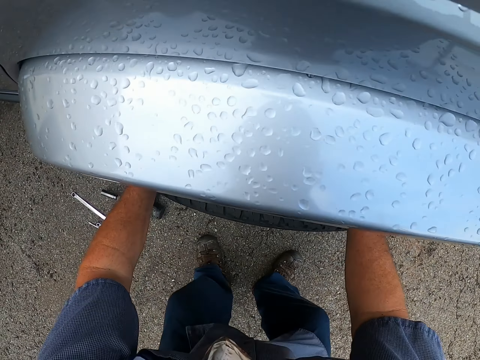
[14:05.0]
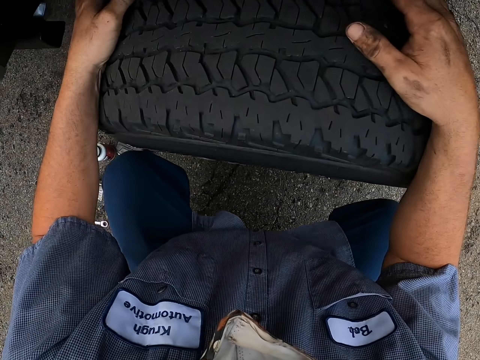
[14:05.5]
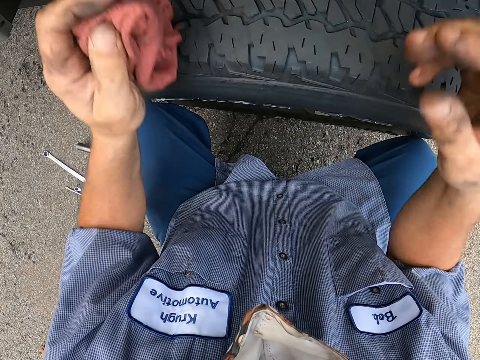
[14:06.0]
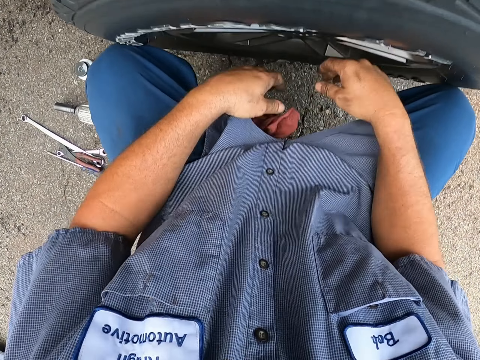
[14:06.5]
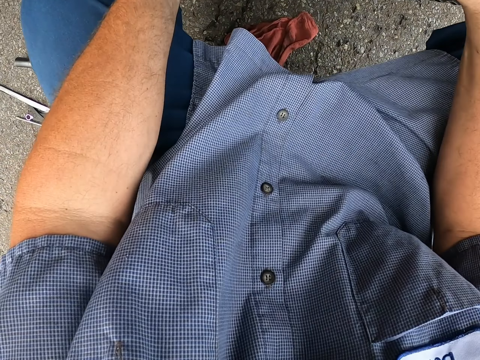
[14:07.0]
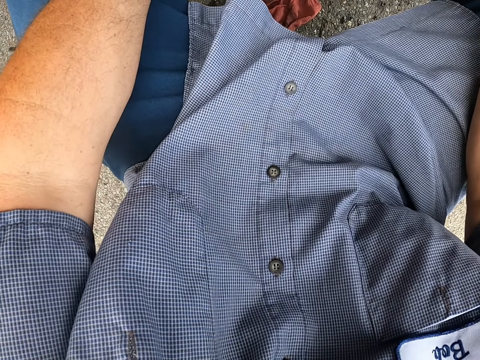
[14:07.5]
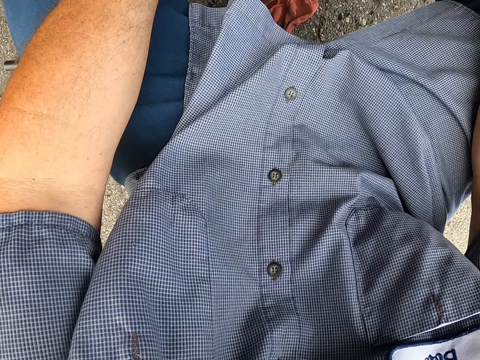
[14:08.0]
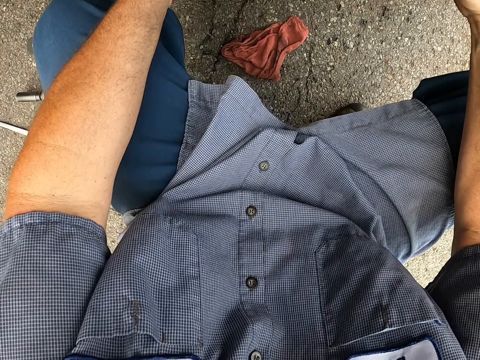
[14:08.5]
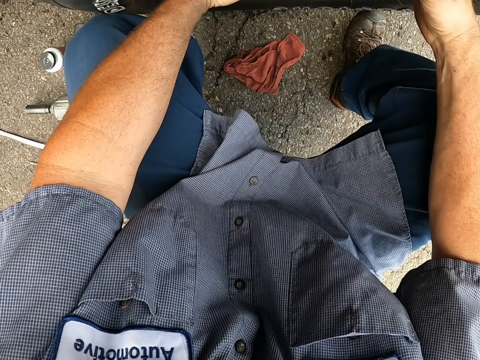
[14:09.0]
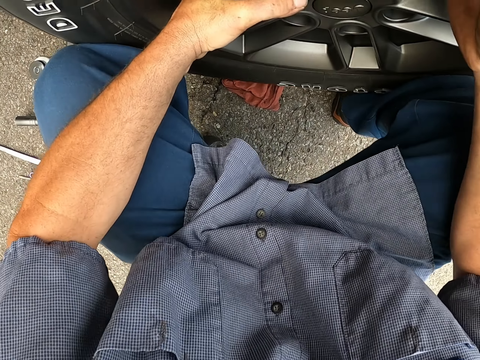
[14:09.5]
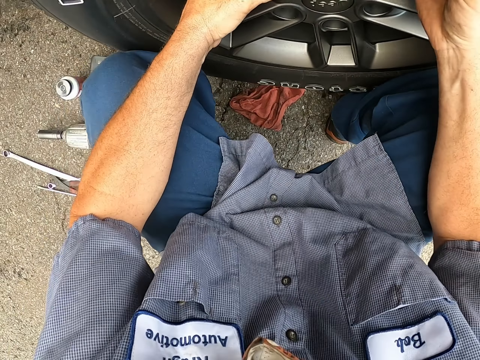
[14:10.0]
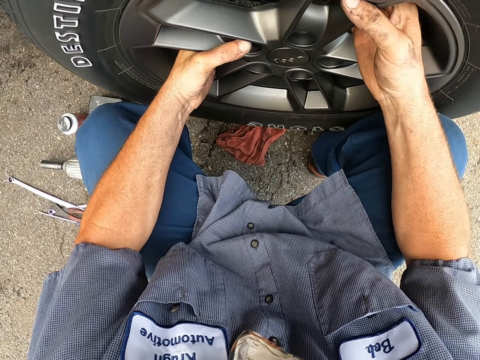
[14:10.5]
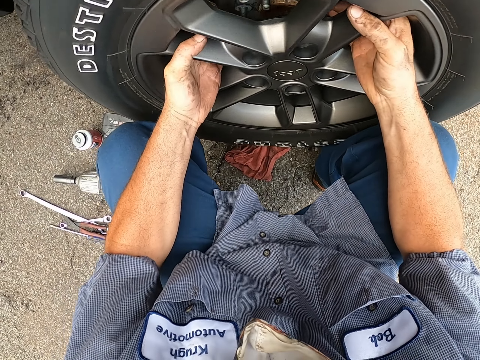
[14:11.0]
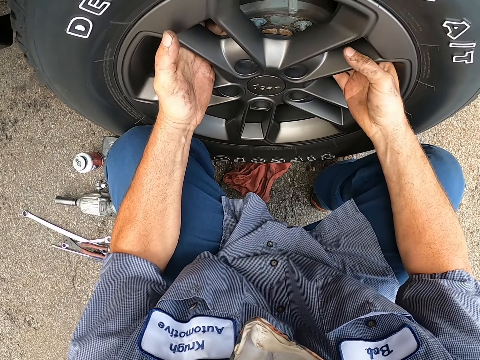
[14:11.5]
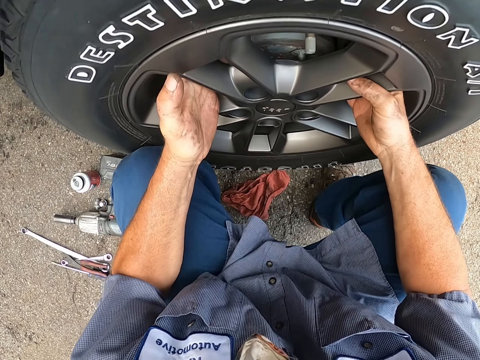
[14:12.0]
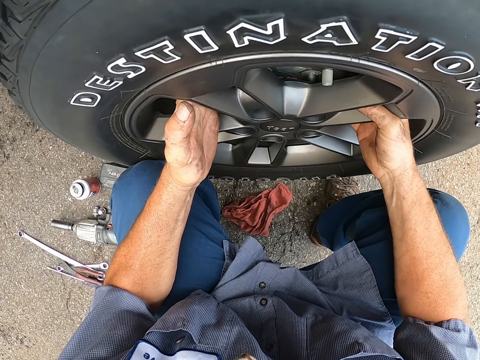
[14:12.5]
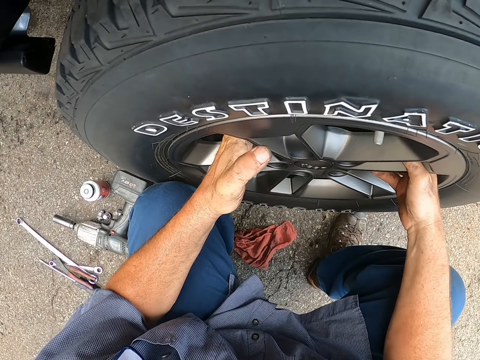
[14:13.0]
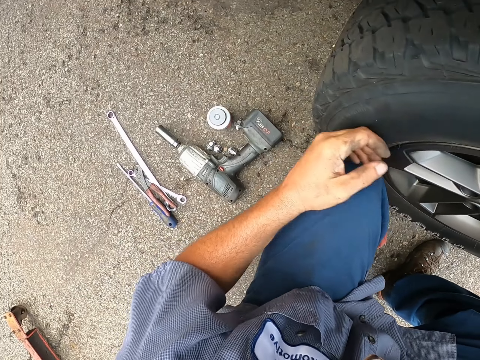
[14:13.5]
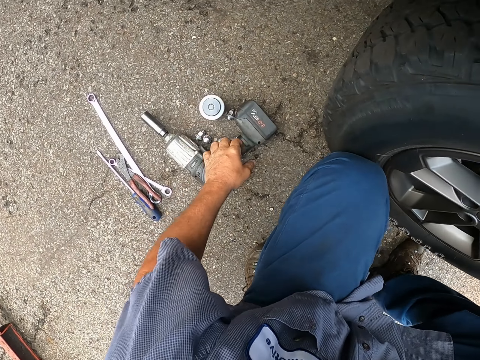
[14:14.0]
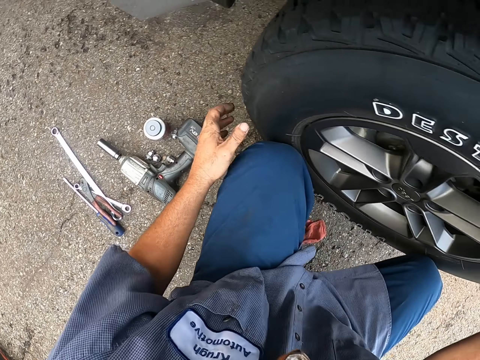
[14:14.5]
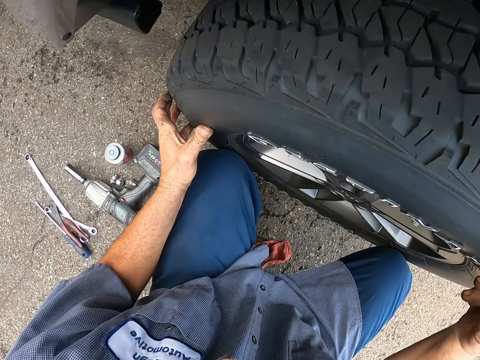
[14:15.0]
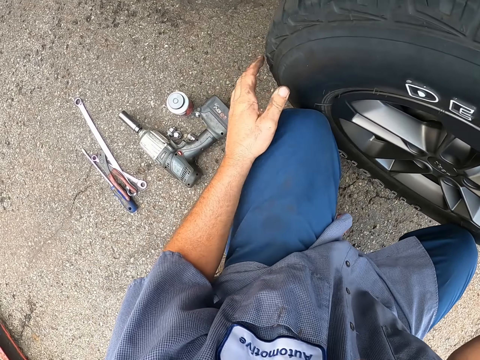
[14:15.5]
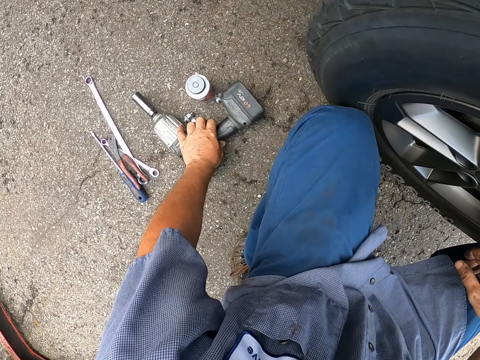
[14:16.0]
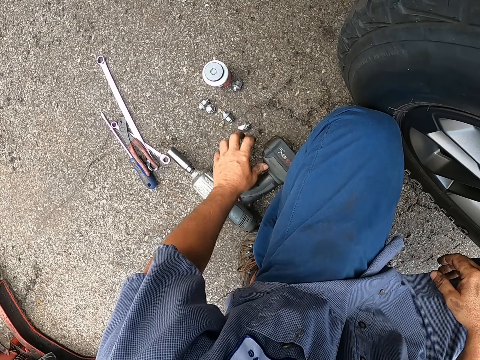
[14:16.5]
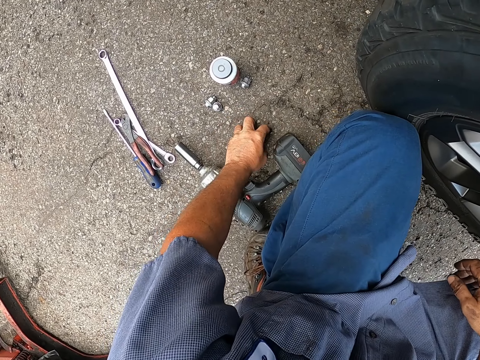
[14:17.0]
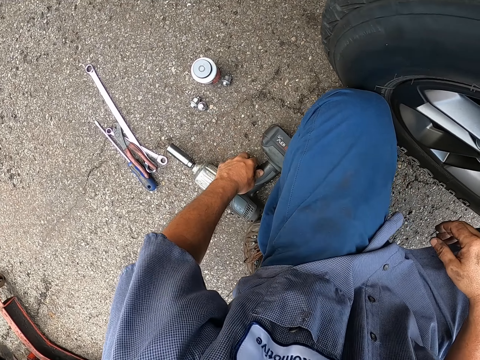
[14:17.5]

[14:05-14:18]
The camera wearer fixes the tire to the wheel studs. They squat beside the car at the tire. They drop the piece of cloth on the ground. They fix the tire to the wheel studs firmly. They push an electric wrench.

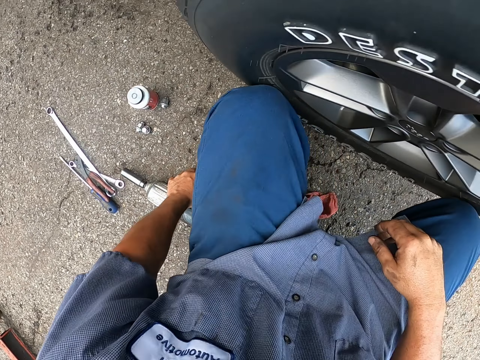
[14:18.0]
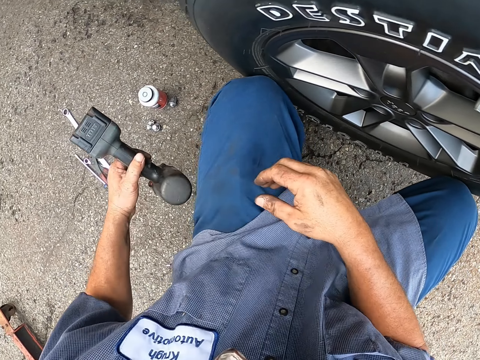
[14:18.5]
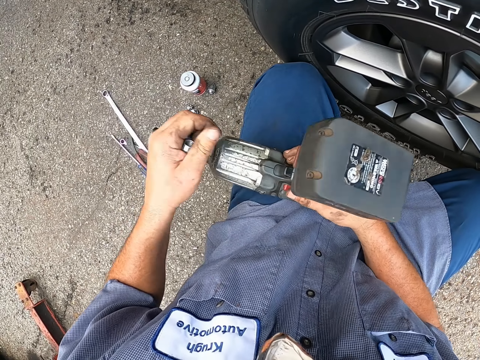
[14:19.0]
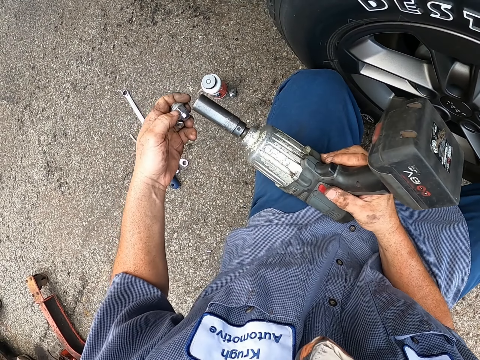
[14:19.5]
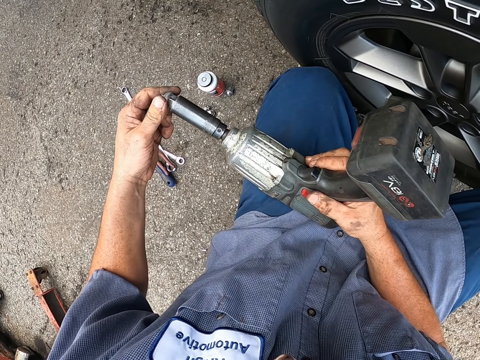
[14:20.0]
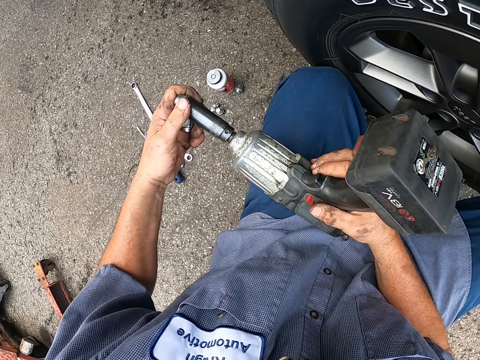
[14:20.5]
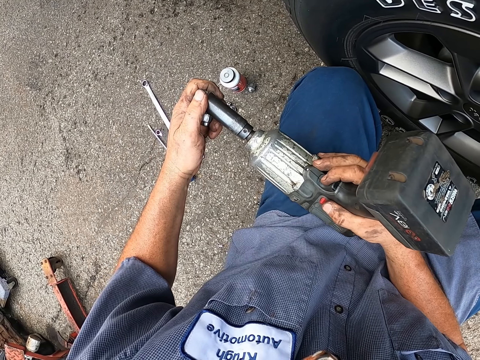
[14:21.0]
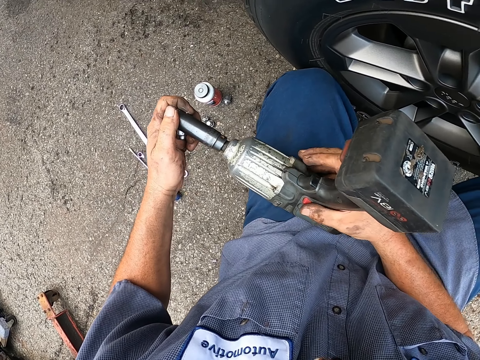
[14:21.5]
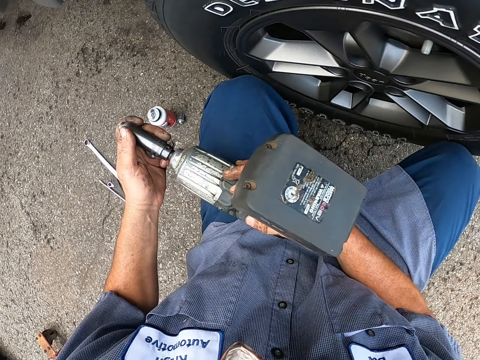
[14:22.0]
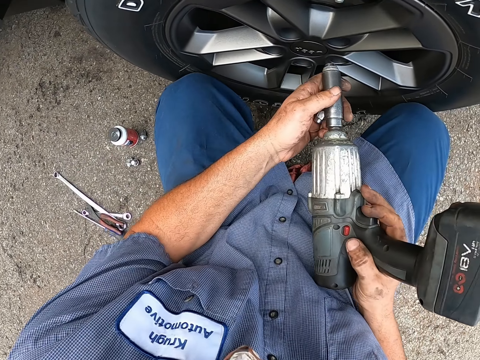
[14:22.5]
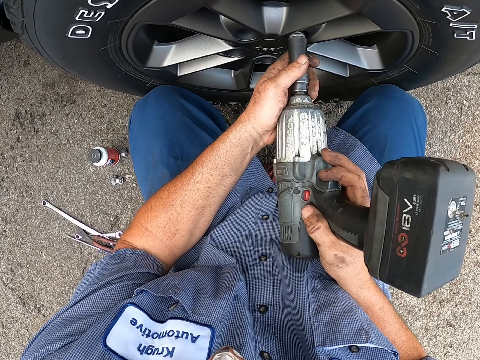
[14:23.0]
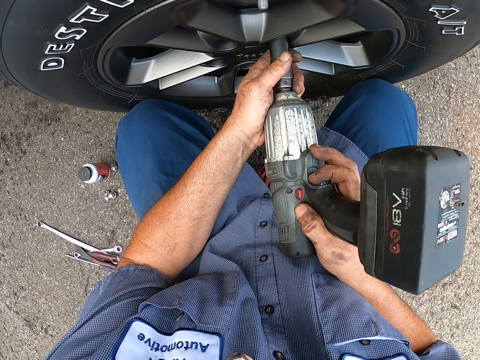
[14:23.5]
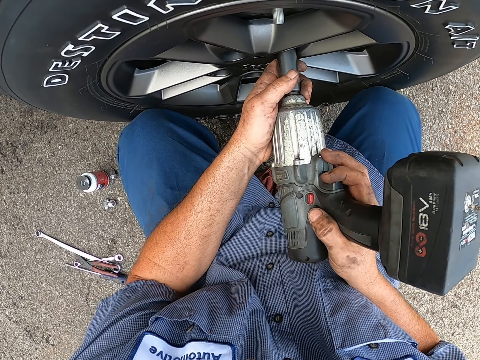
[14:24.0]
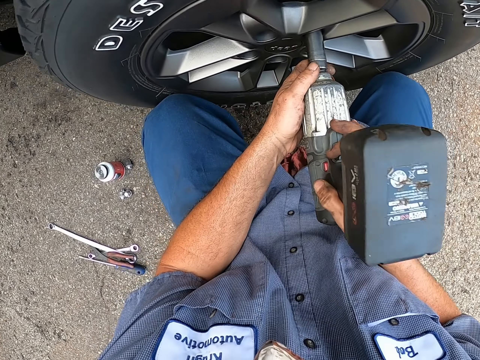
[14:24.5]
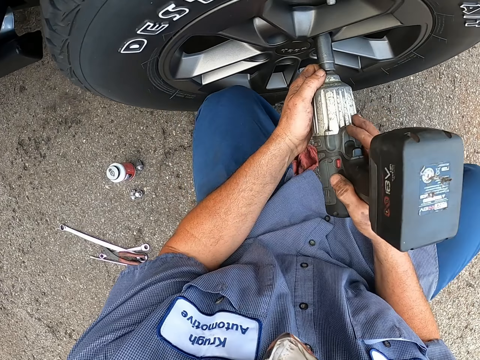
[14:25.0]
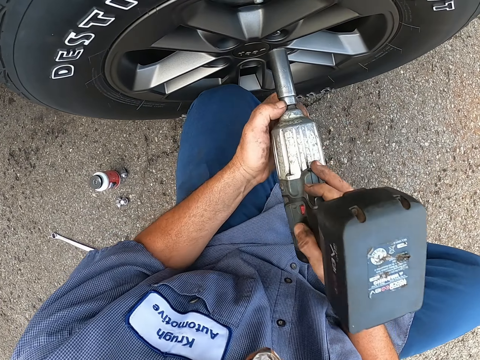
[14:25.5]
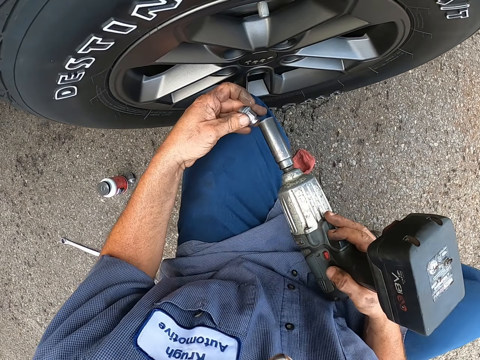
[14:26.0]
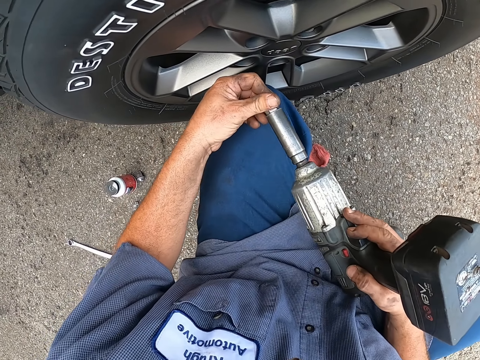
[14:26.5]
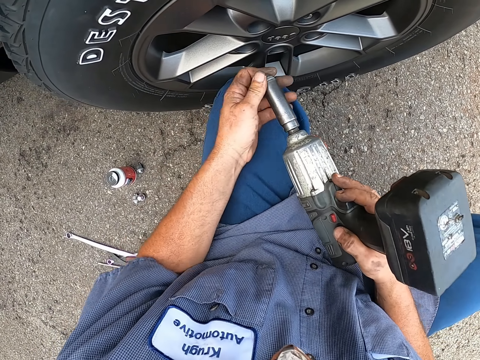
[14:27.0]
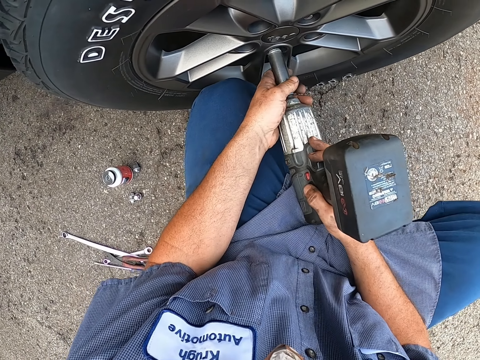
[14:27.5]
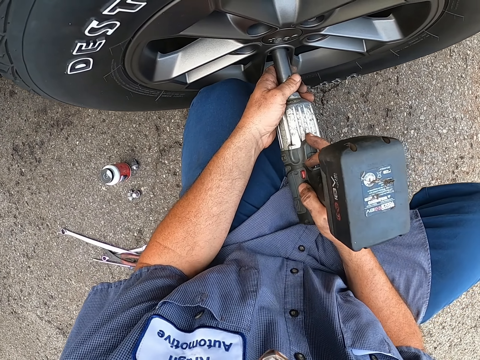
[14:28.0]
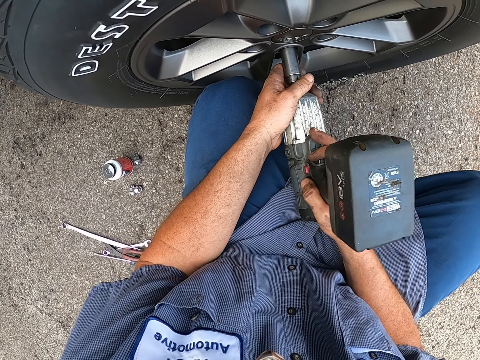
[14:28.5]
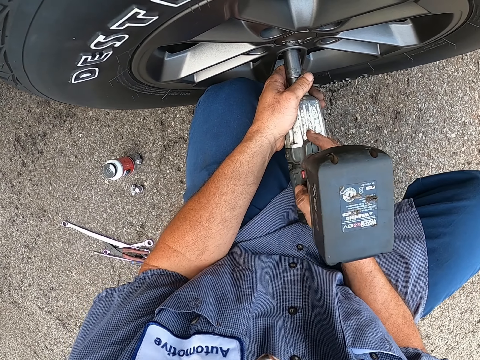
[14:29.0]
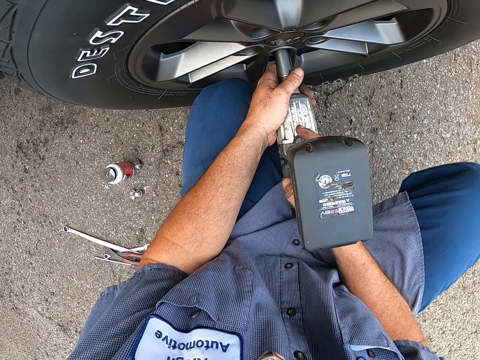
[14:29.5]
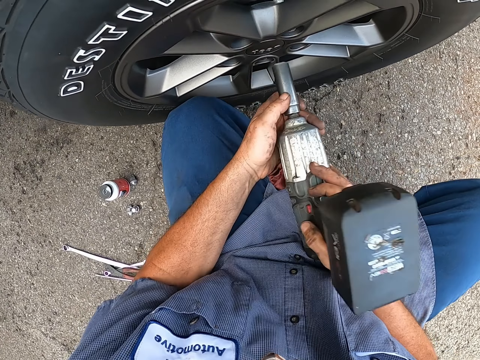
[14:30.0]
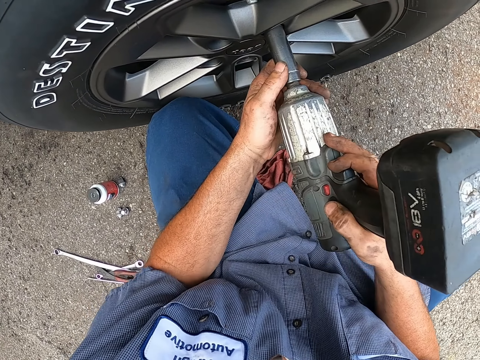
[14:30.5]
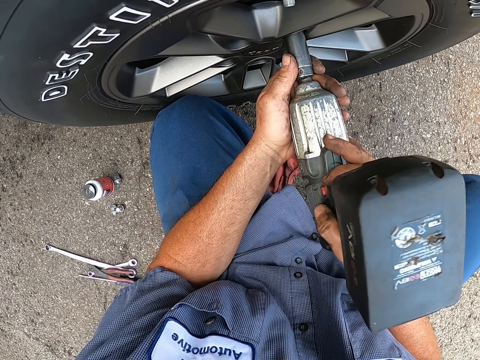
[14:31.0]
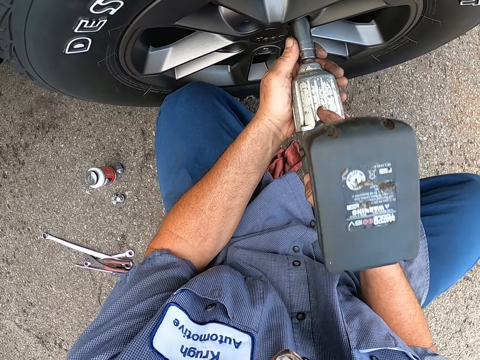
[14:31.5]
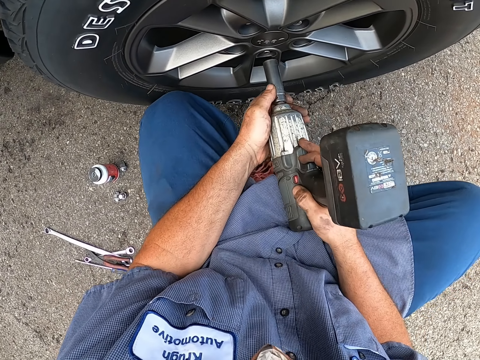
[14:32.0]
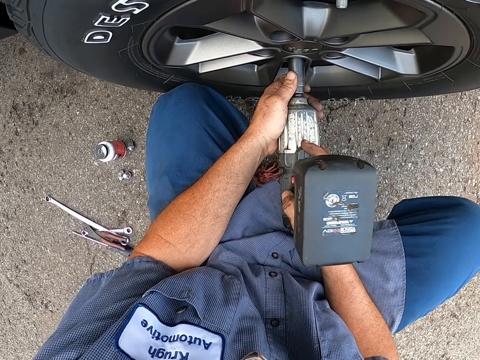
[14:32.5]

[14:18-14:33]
The camera wearer picks up an electric wrench or wrench gun. They pick up a nut. They insert the nut into the electric wrench. They put the nut into the wheel studs using the electric wrench. They insert the nut into the electric wrench. They put the nut into the wheel studs using the electric wrench. They tighten the nut using the electric wrench.
